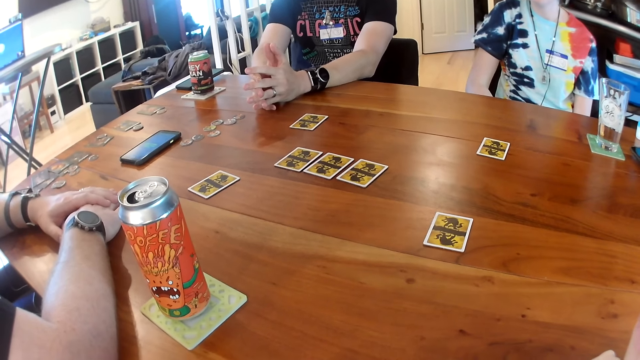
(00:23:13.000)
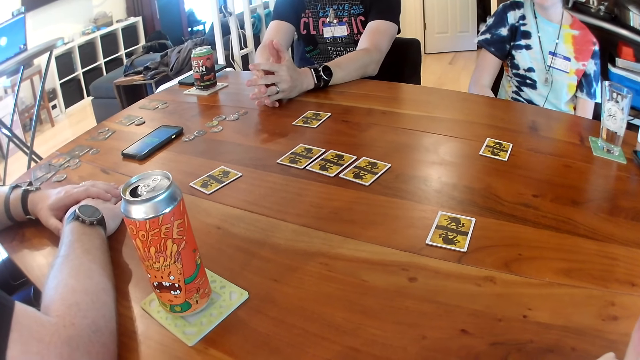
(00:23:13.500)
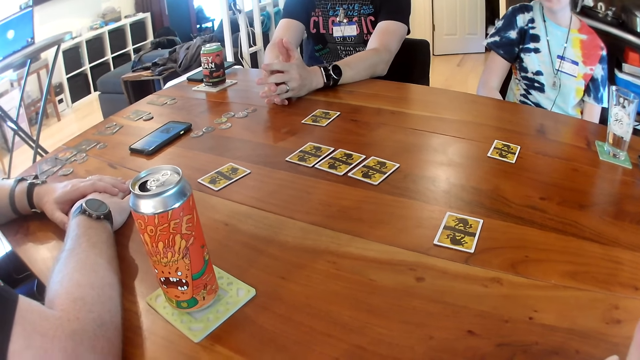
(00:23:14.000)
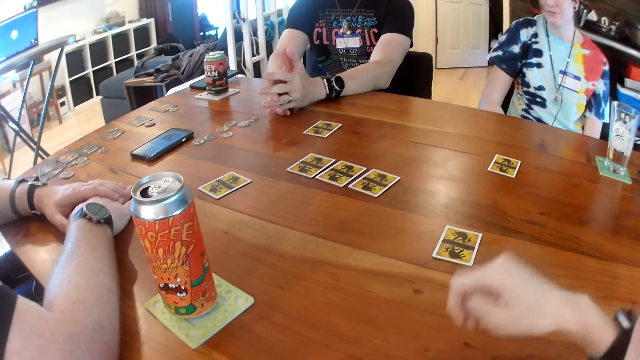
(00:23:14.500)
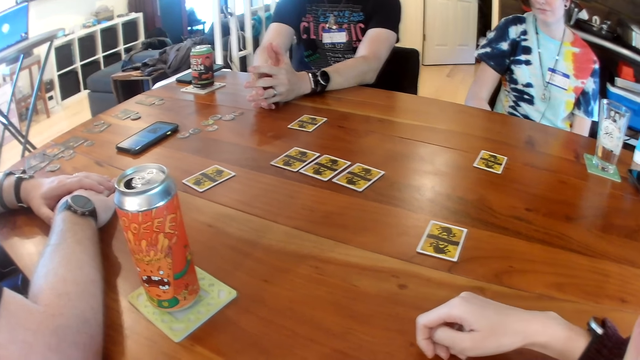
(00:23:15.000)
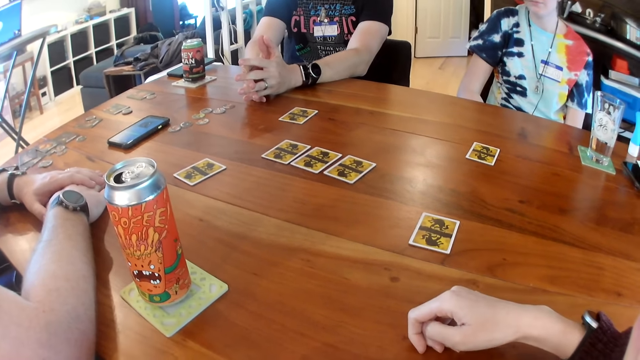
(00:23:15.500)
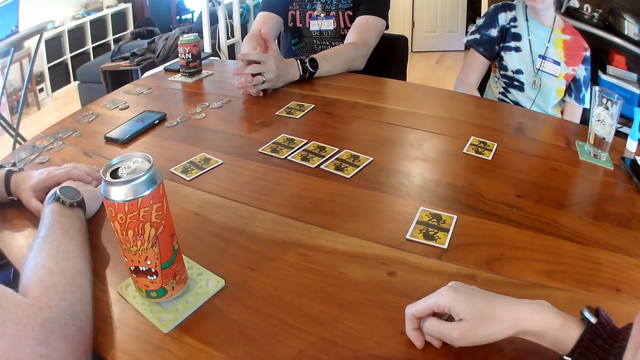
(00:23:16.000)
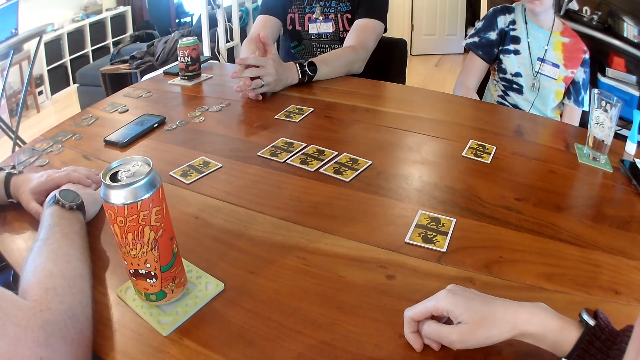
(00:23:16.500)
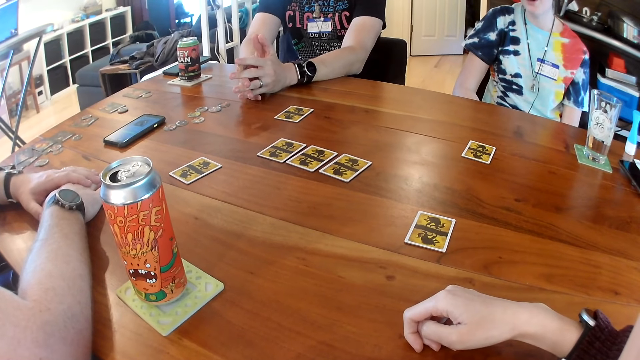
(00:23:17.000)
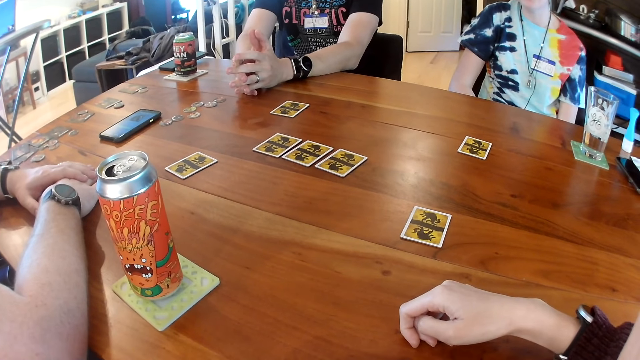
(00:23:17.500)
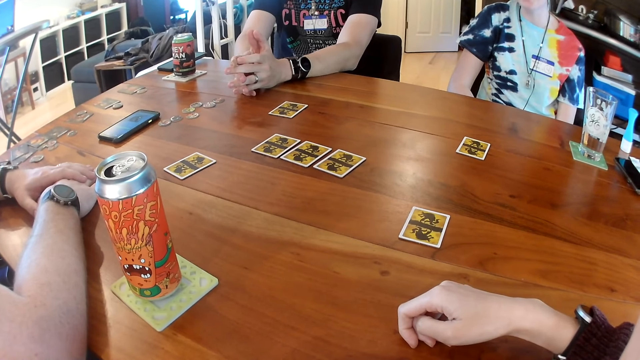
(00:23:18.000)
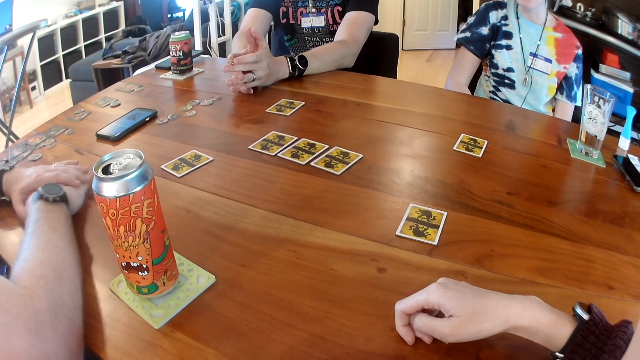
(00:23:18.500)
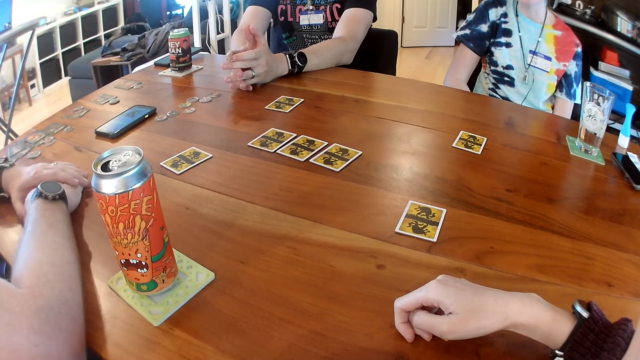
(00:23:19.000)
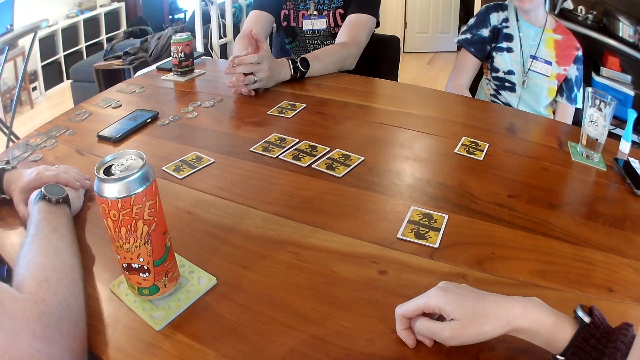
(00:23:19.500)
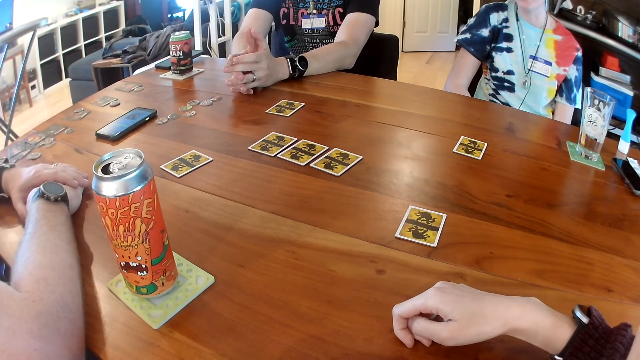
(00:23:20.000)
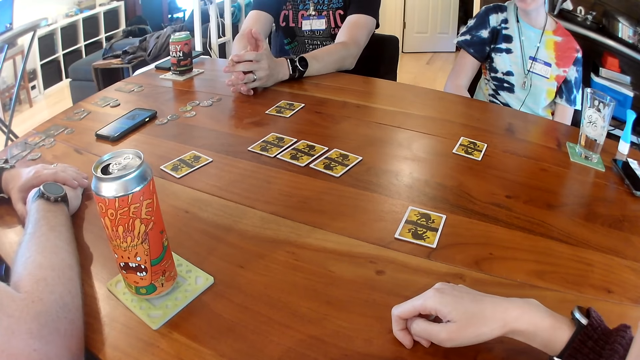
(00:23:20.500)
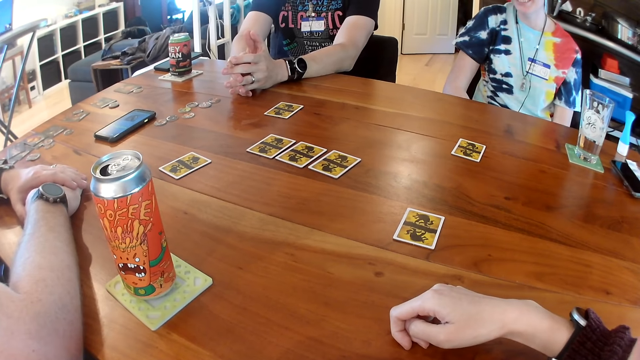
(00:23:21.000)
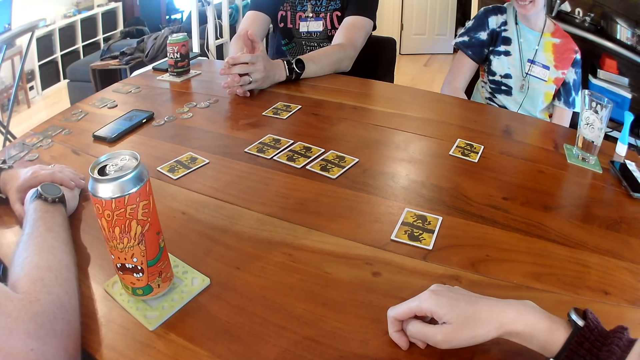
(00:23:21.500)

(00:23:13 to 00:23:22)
The camera wearer places her right hand on the table. She listens.

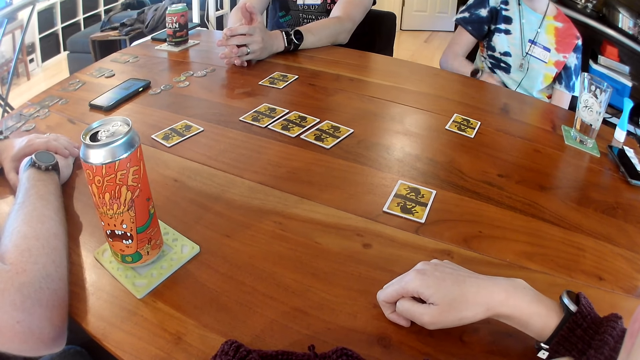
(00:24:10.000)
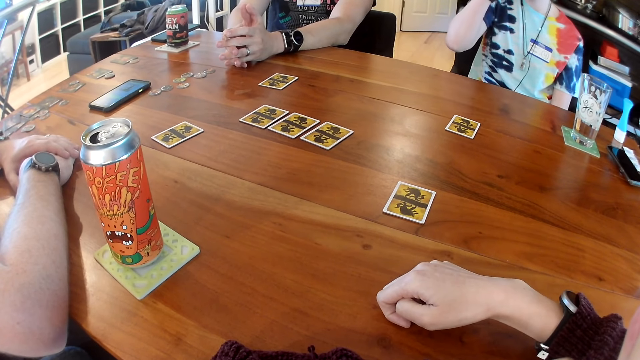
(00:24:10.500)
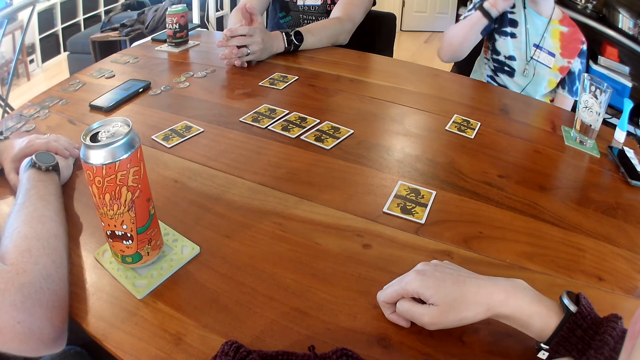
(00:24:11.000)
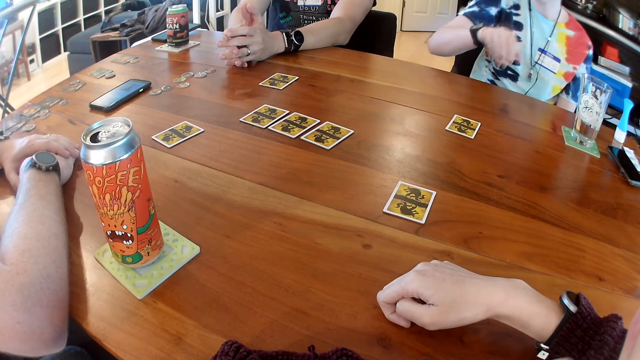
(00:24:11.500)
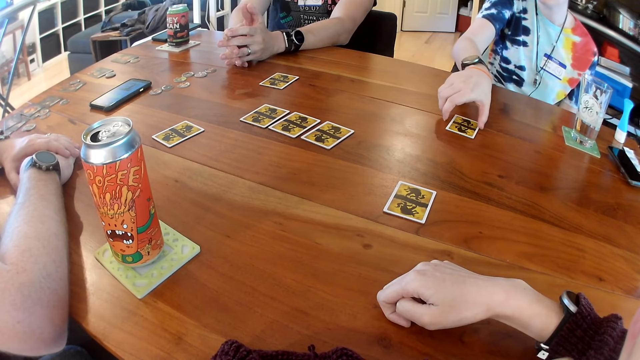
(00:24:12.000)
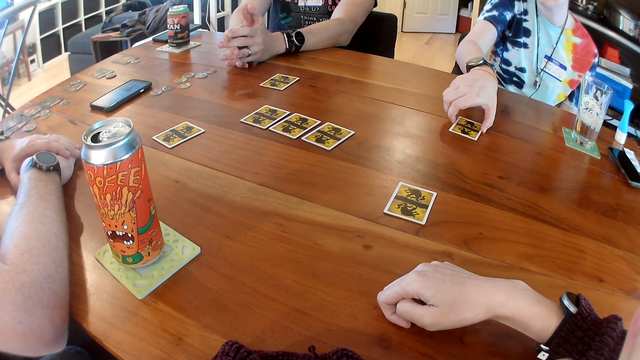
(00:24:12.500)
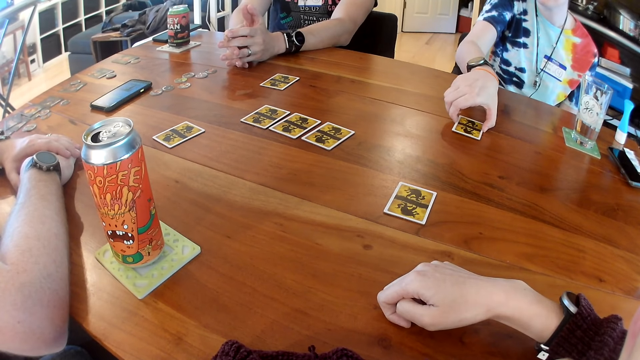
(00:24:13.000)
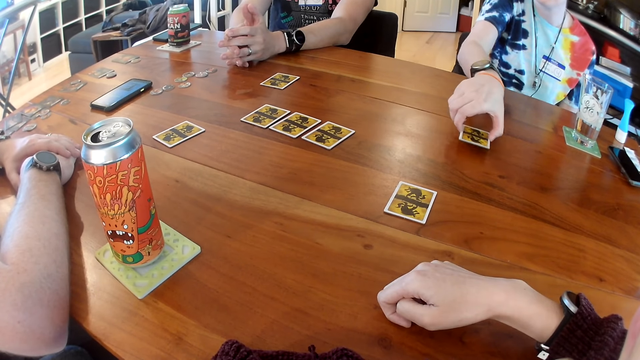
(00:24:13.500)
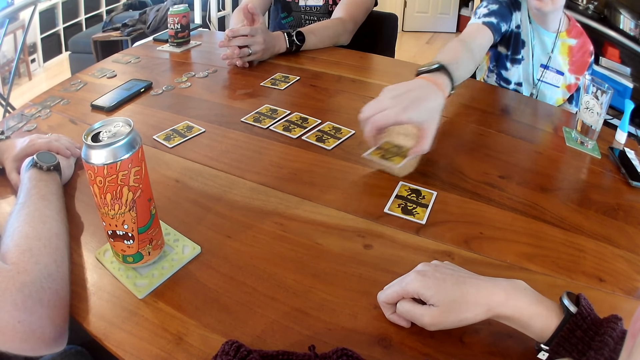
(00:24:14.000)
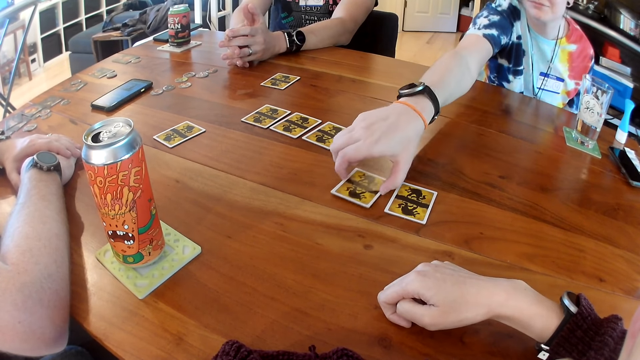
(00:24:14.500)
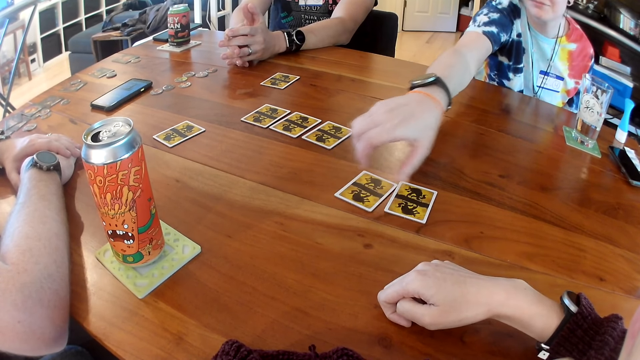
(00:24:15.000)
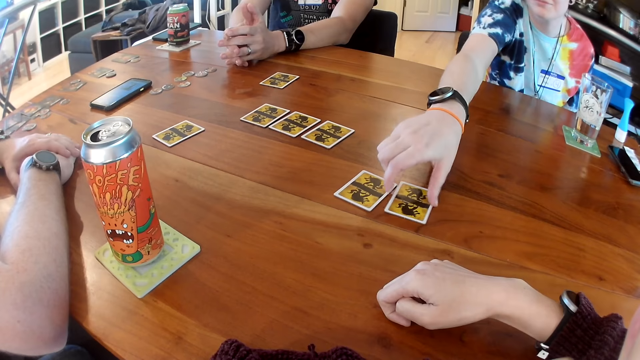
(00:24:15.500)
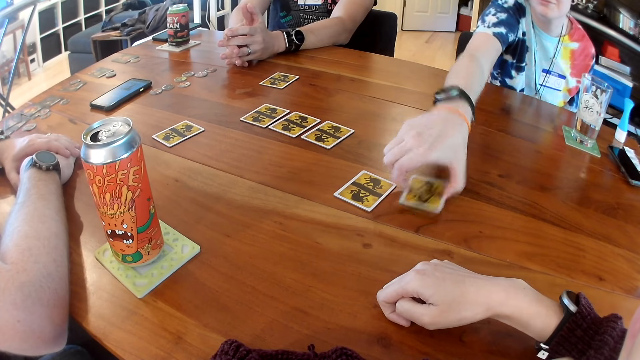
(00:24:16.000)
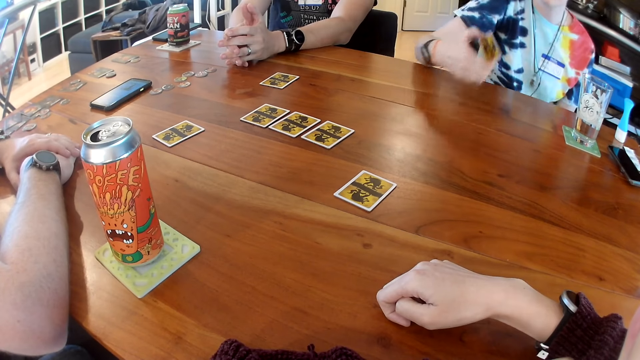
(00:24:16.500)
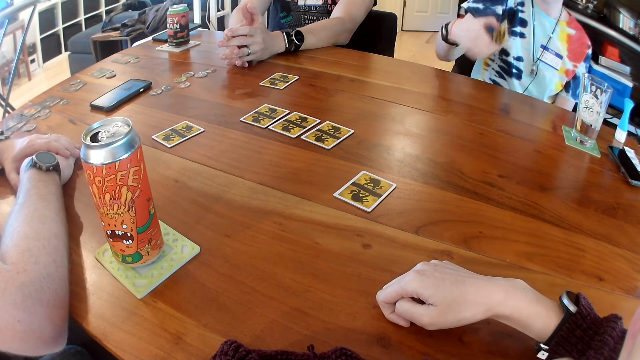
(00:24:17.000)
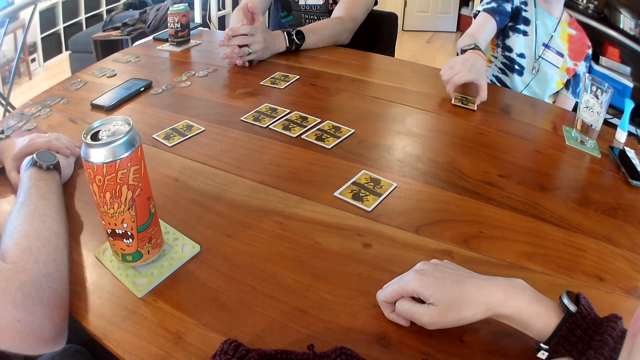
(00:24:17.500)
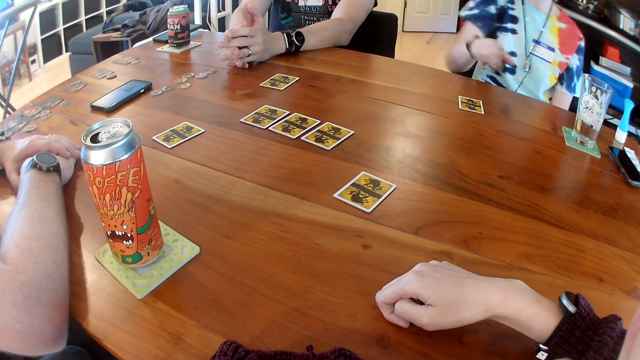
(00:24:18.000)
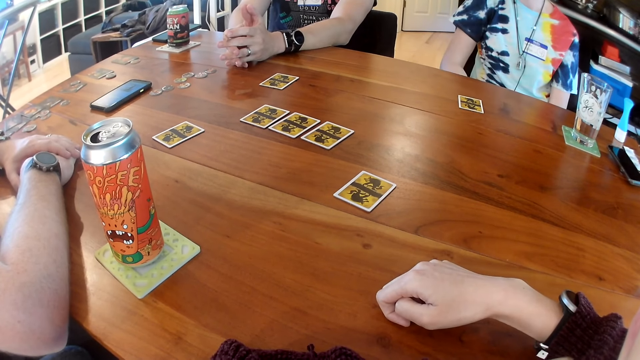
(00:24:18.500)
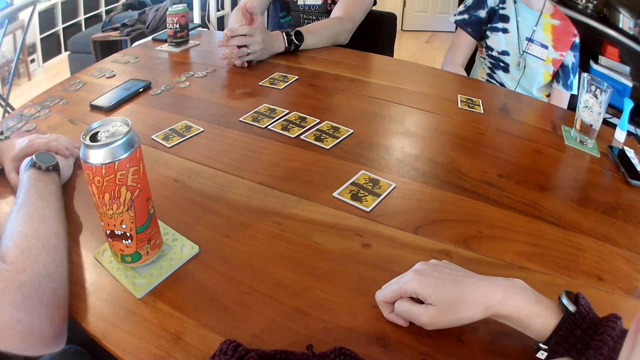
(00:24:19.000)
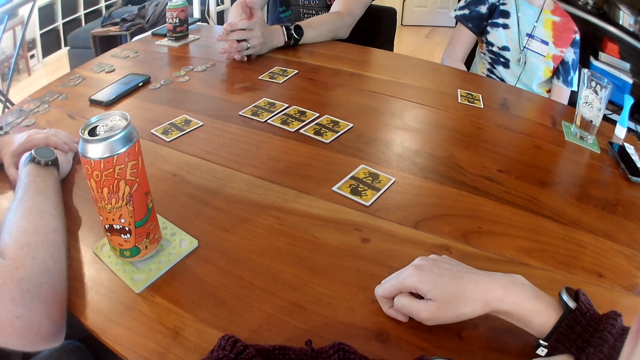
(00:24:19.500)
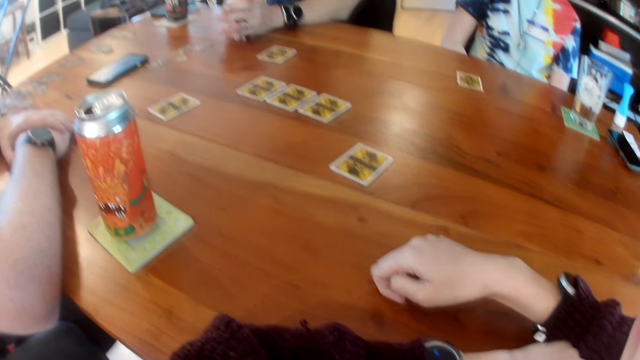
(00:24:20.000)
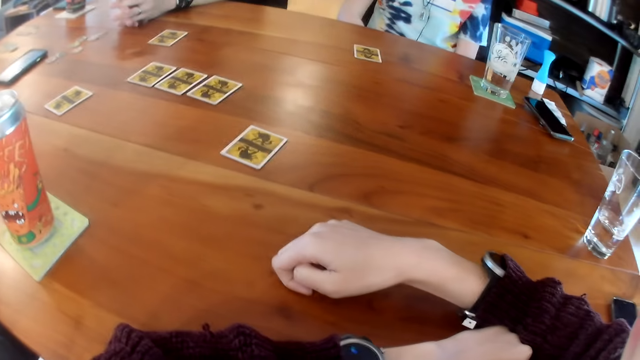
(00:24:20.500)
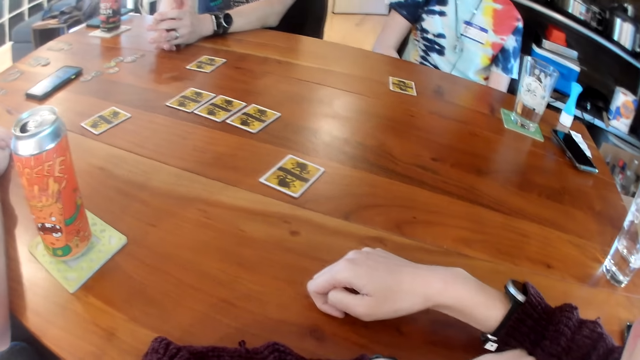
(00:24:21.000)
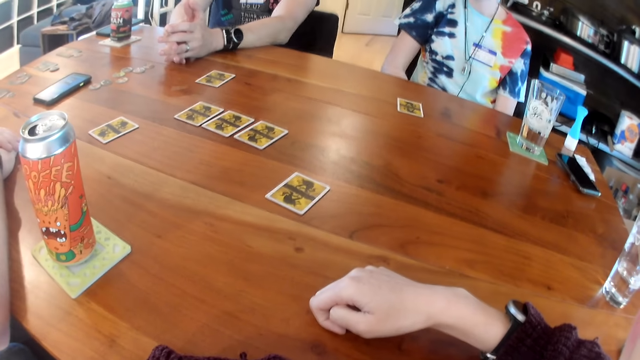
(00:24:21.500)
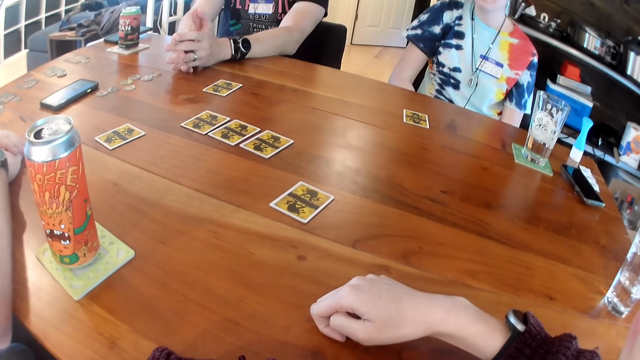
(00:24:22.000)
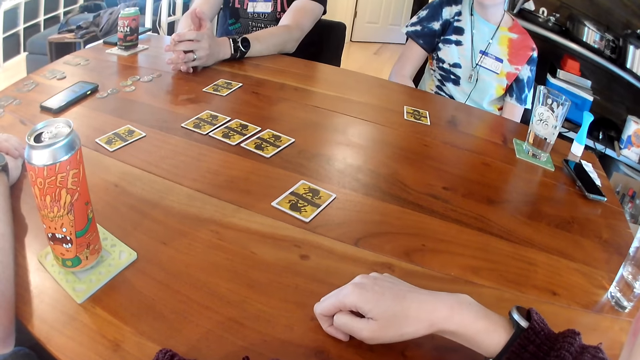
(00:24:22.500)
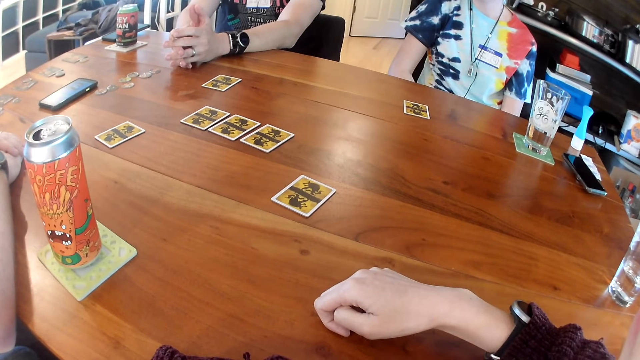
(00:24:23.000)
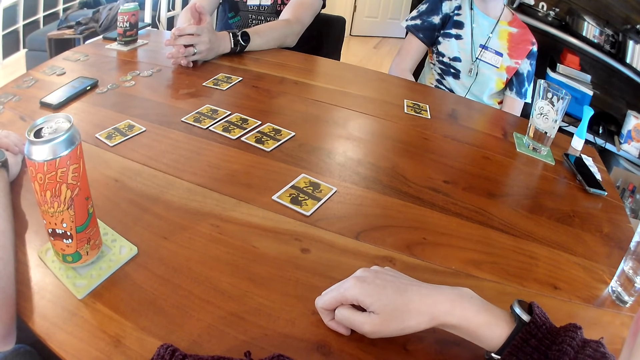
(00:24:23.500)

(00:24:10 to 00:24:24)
The woman picks up the card from the table with her right hand and places the card on the table with her right hand. The woman picks up a card from the table with her right hand and places the card on the table with her right hand.
